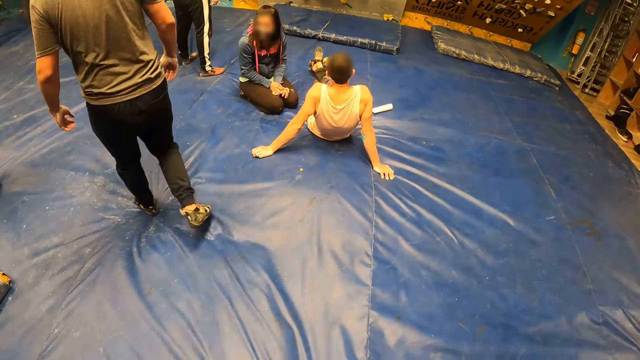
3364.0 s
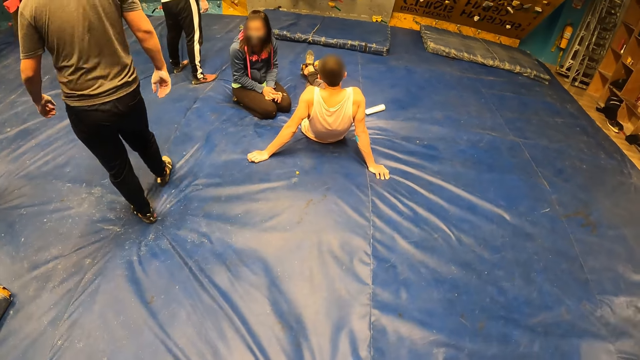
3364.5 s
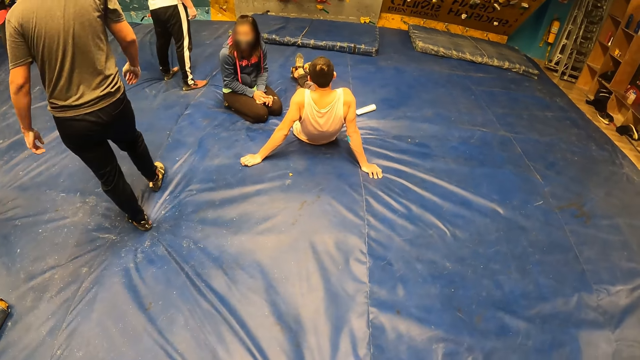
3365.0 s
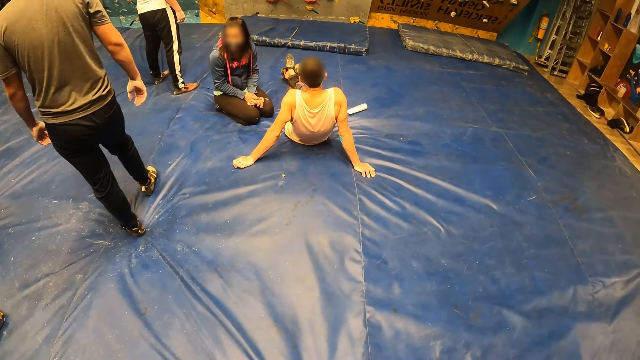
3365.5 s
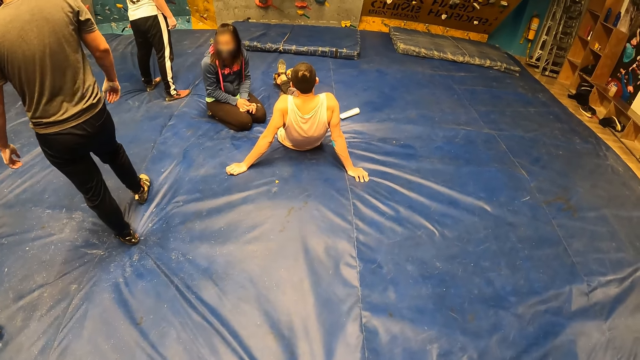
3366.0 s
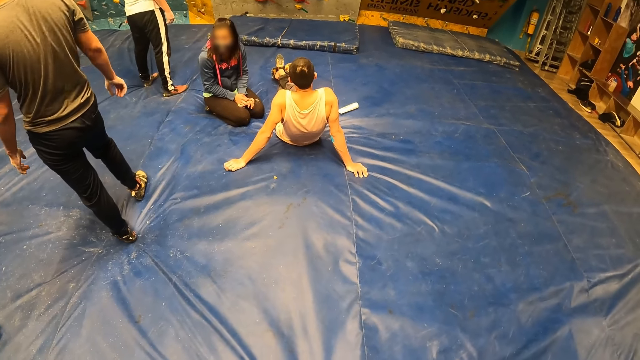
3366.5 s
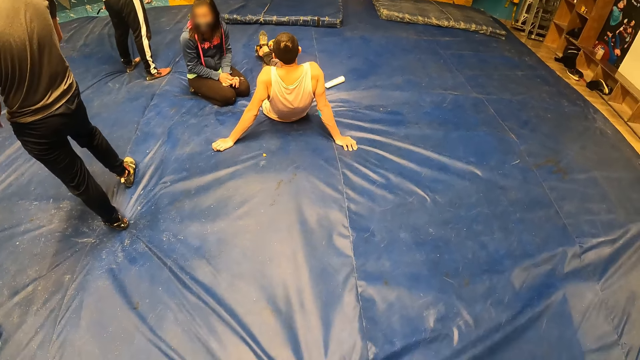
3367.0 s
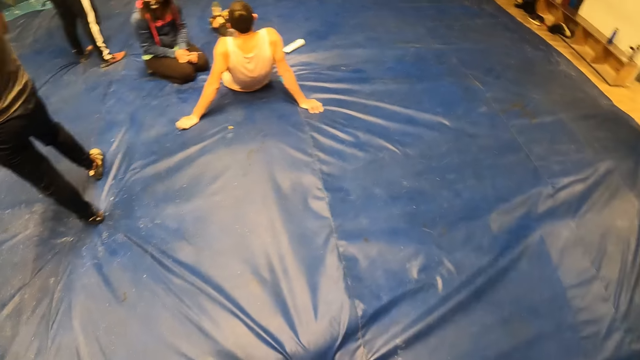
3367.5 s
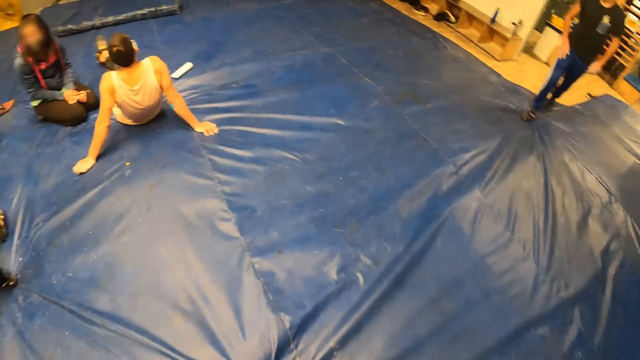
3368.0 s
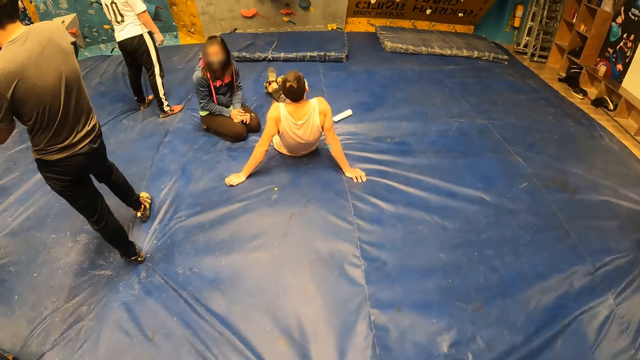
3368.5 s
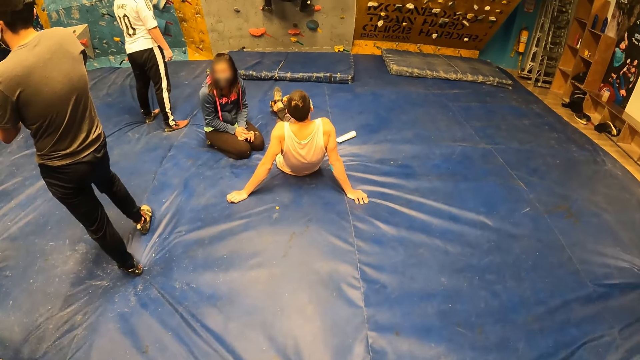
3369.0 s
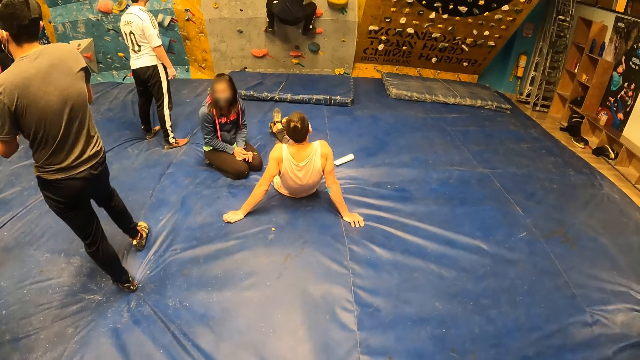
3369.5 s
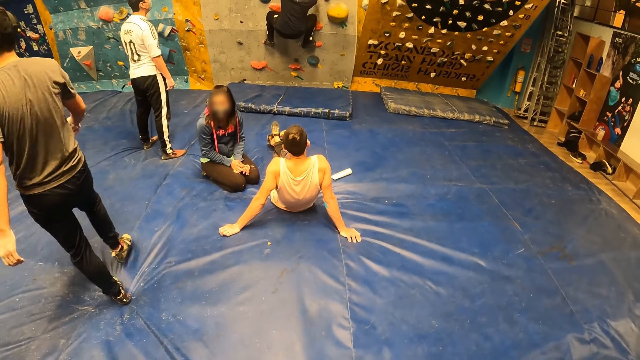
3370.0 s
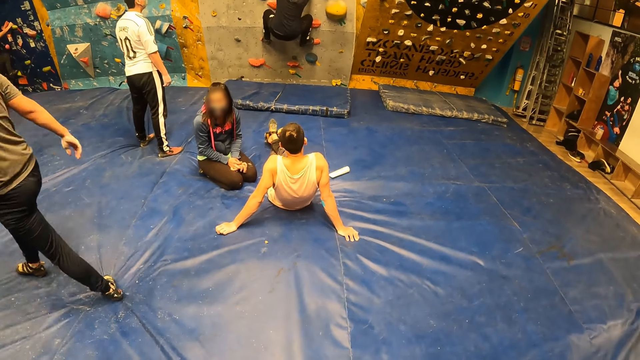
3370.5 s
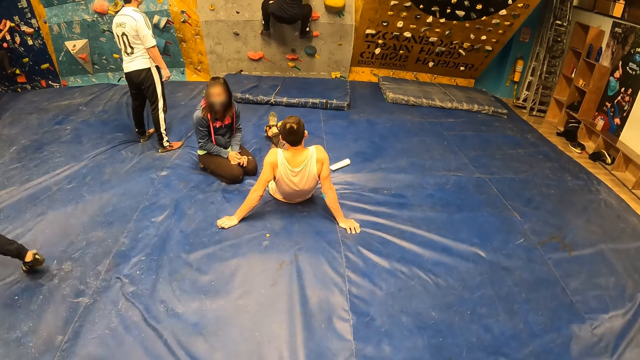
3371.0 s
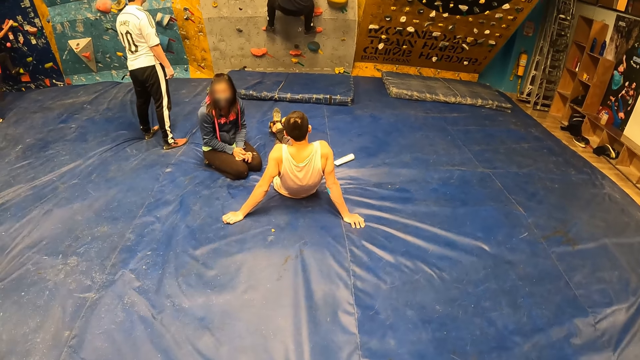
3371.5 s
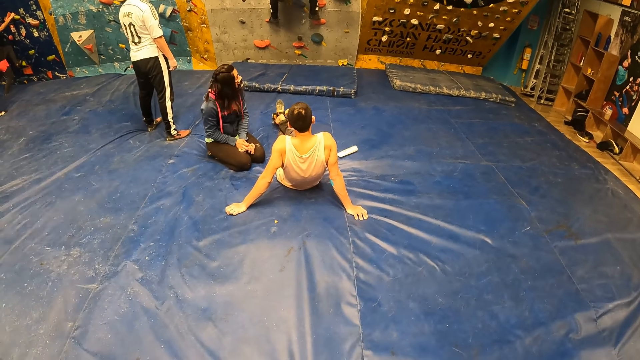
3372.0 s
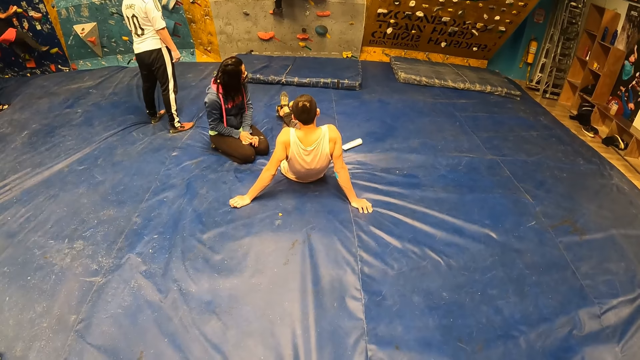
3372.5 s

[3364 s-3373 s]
The woman walks around the hall.

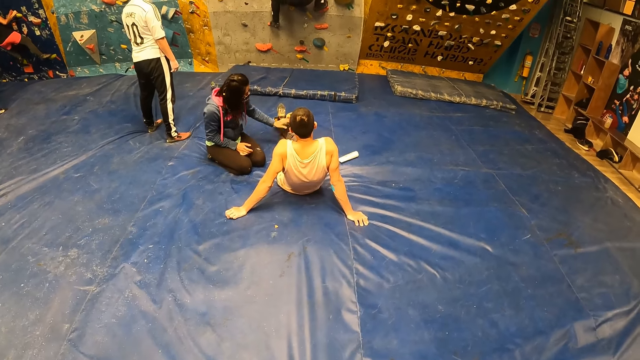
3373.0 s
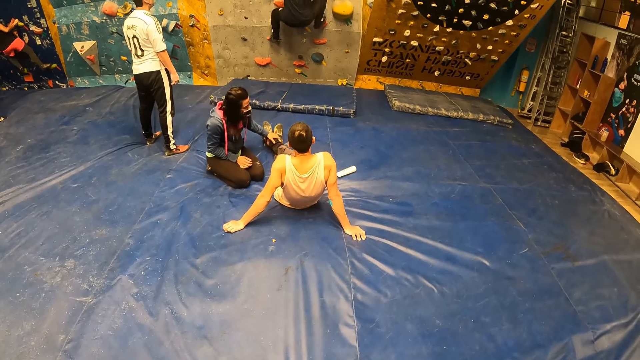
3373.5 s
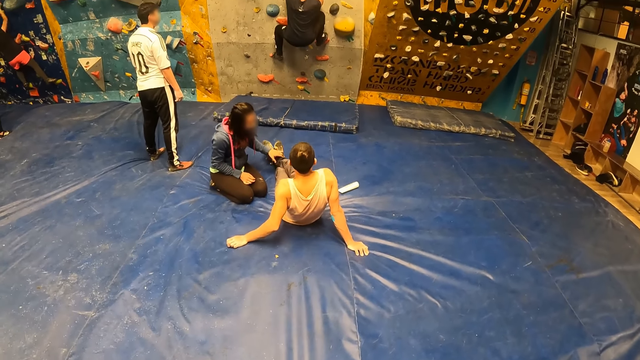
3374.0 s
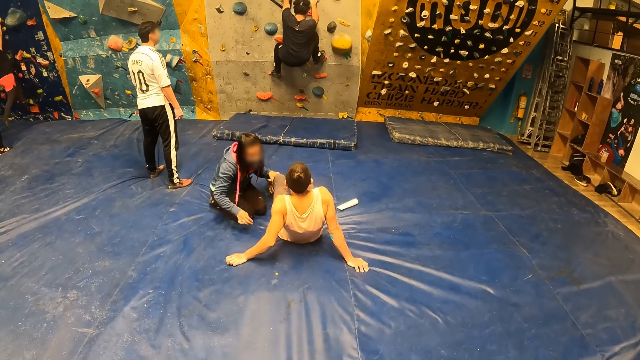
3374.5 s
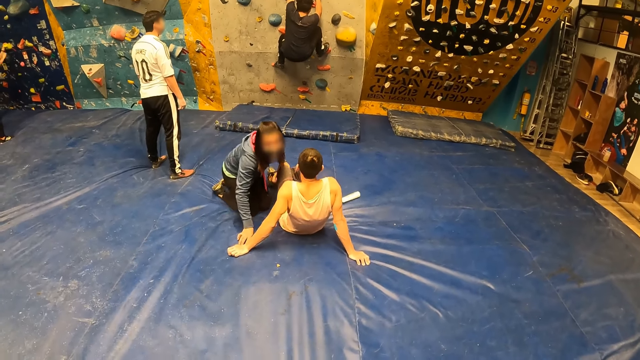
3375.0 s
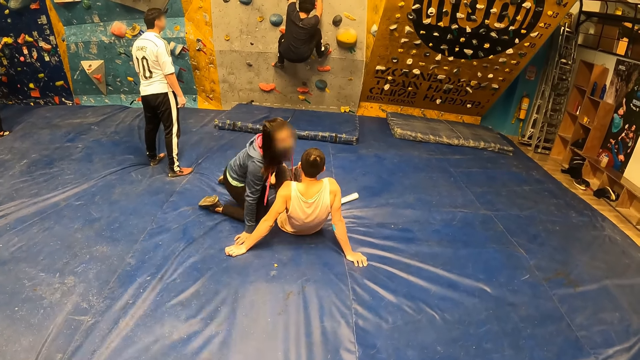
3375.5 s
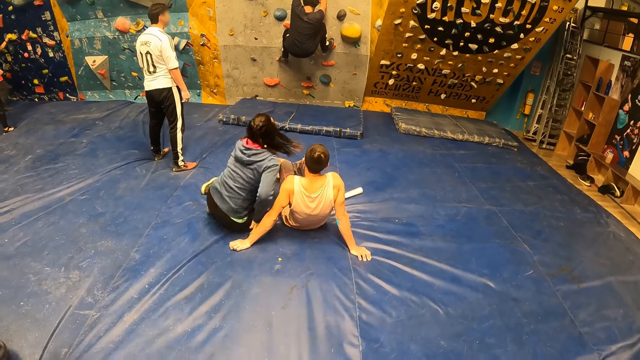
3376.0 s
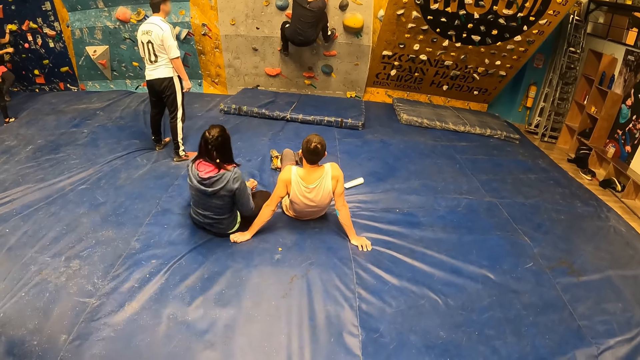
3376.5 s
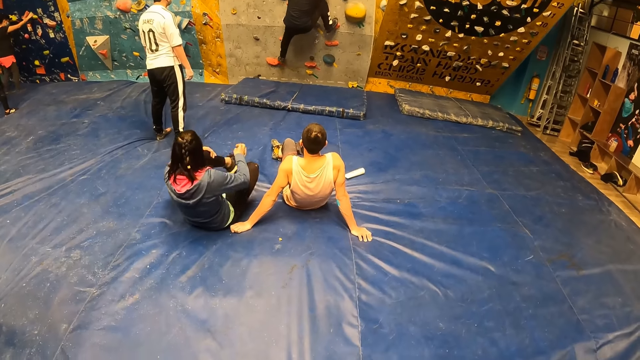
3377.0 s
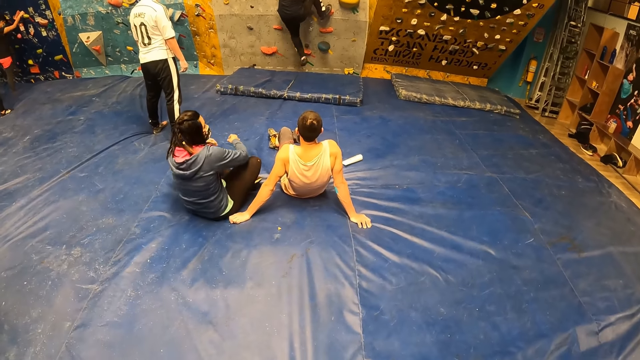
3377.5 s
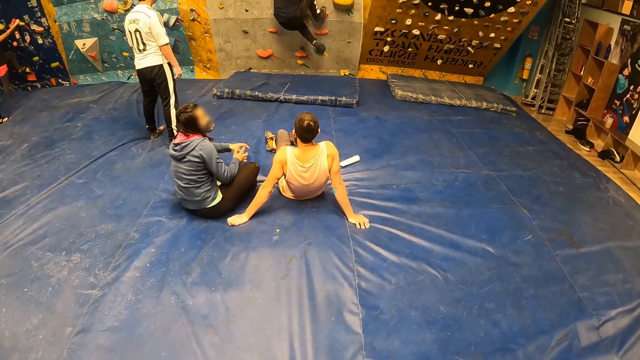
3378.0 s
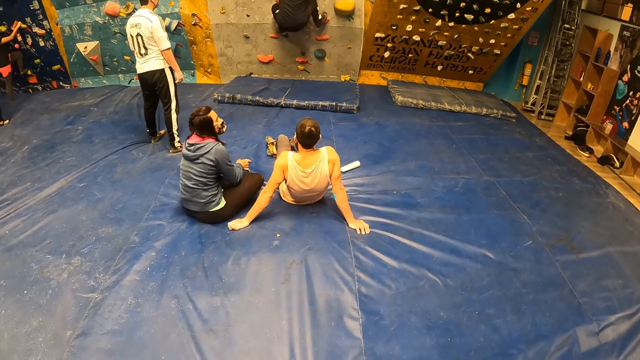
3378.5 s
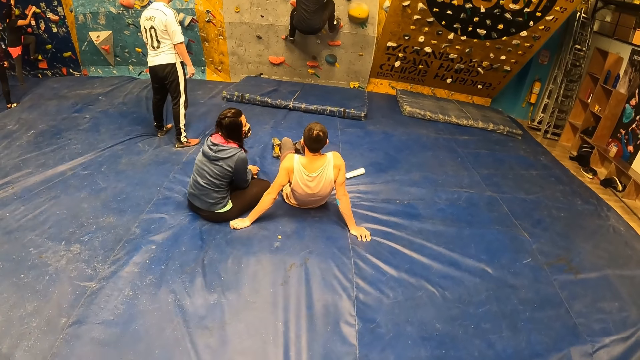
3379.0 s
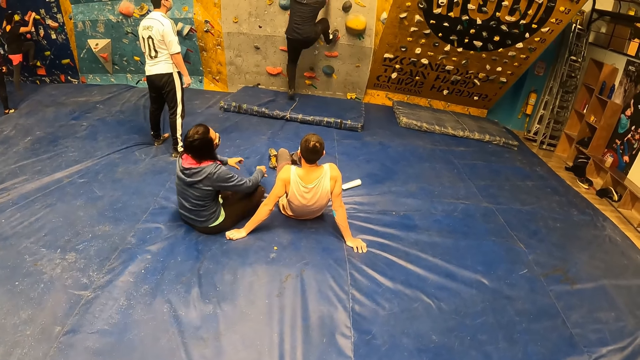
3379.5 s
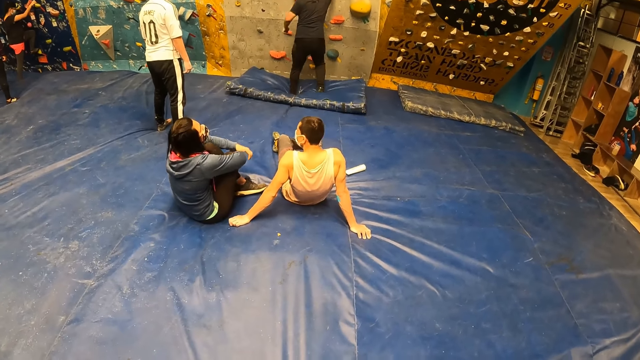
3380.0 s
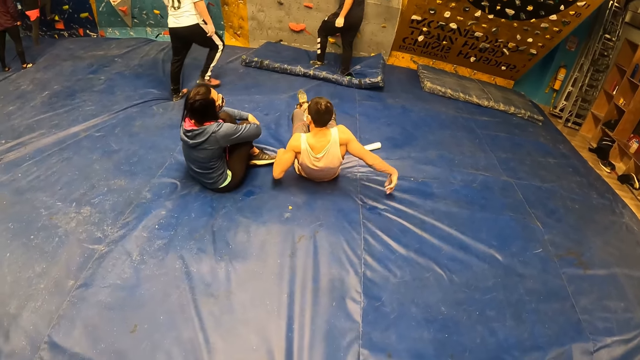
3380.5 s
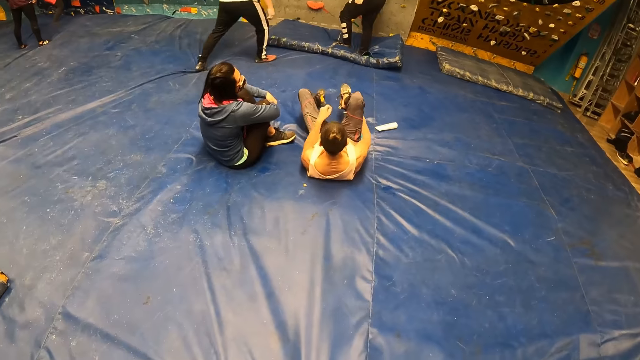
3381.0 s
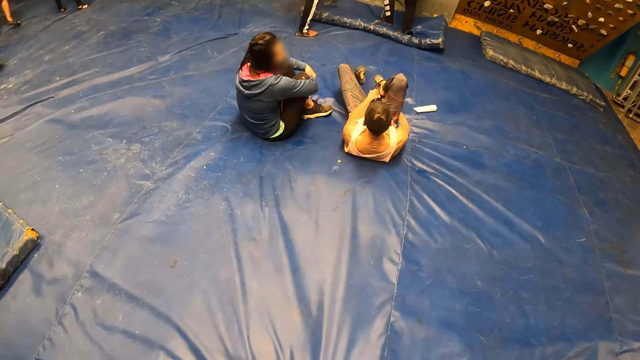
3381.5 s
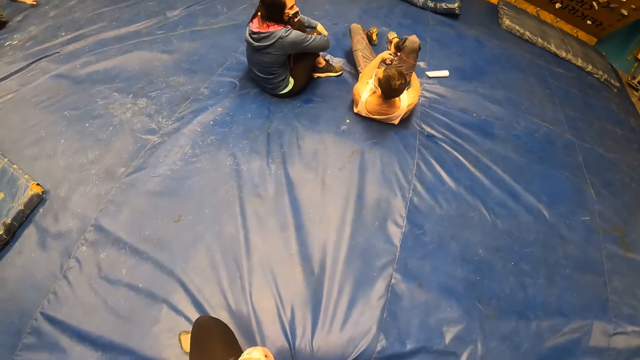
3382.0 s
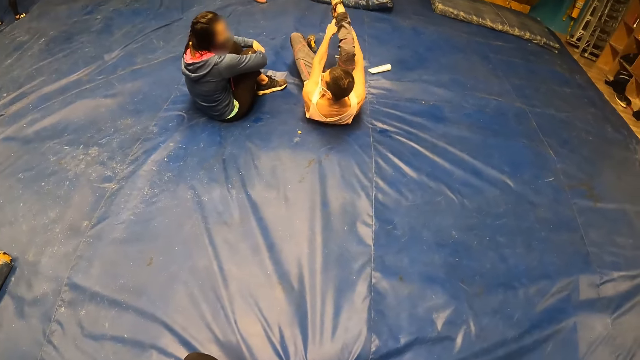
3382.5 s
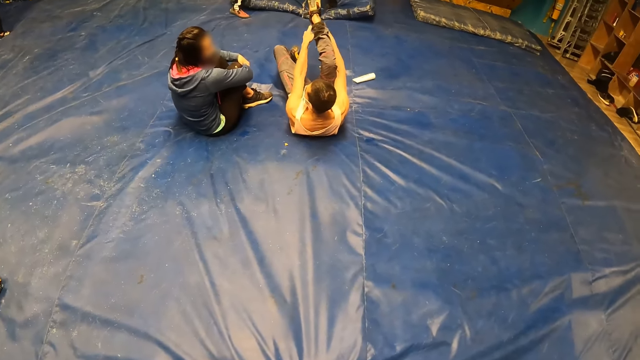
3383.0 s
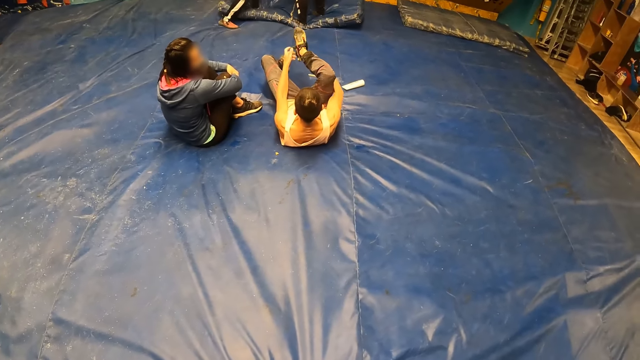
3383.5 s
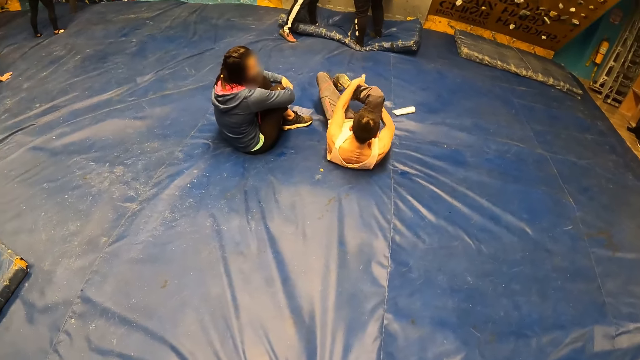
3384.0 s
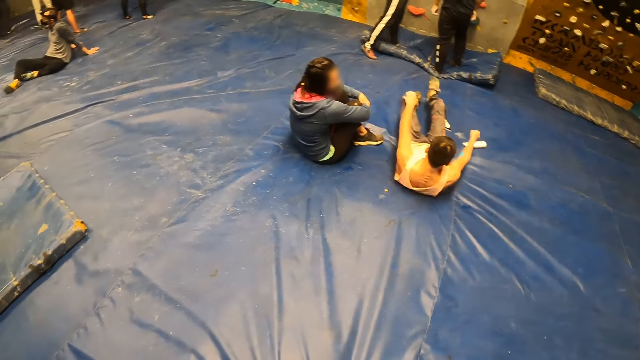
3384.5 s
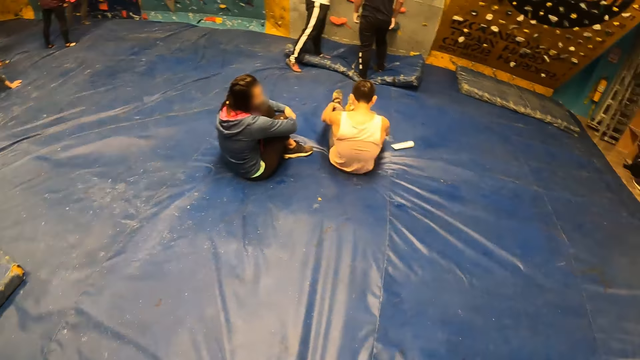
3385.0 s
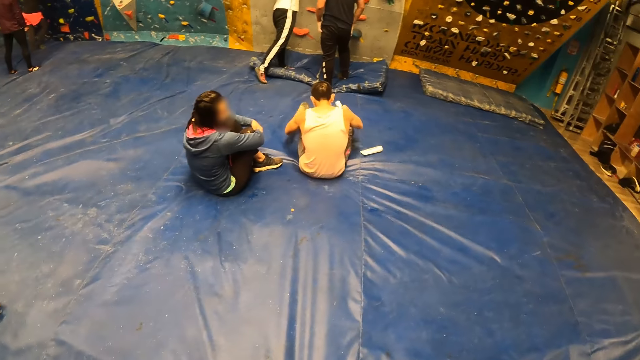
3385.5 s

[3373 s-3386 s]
The camera wearer looks around the hall. A man climbs a bouldering wall with both hands. The camera wearer stands in the hall. The man climbs down the bouldering wall to a bed on the floor. Another man adjusts a shoe on his right leg with both hands. The other man picks up a bottle from the floor with his right hand.
